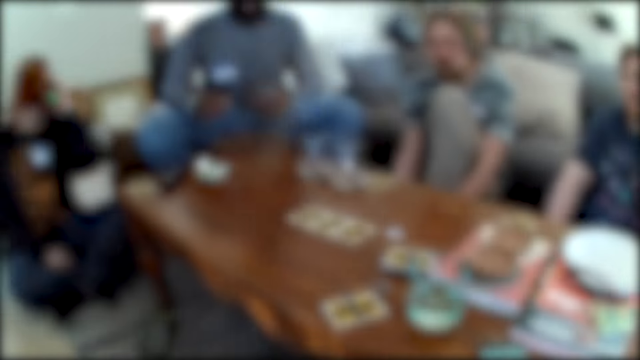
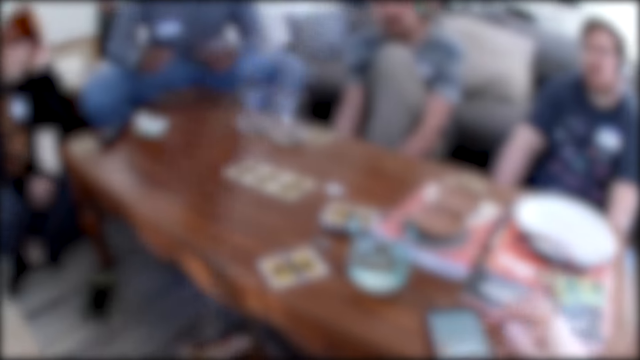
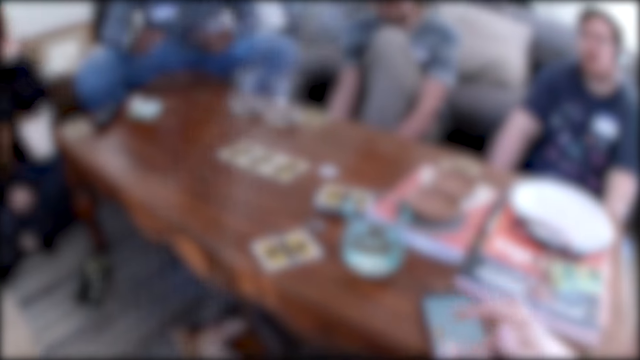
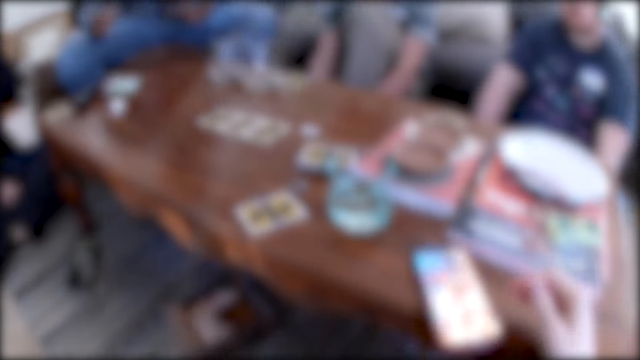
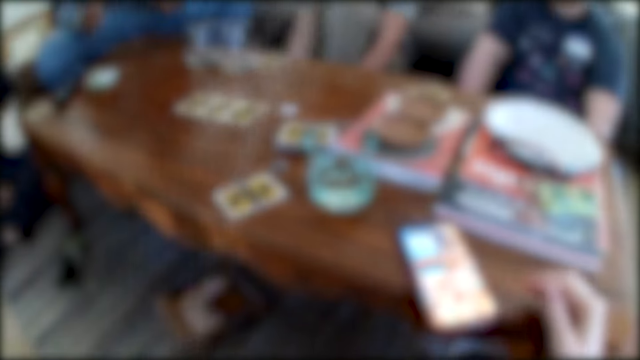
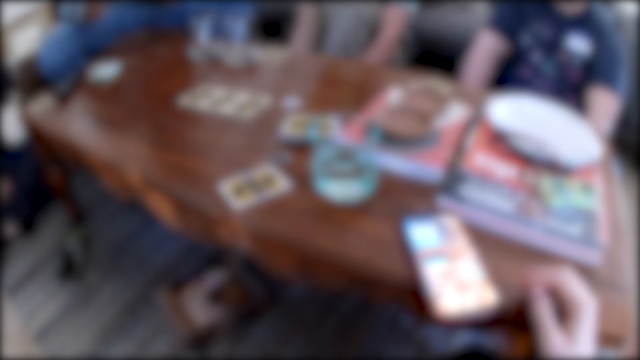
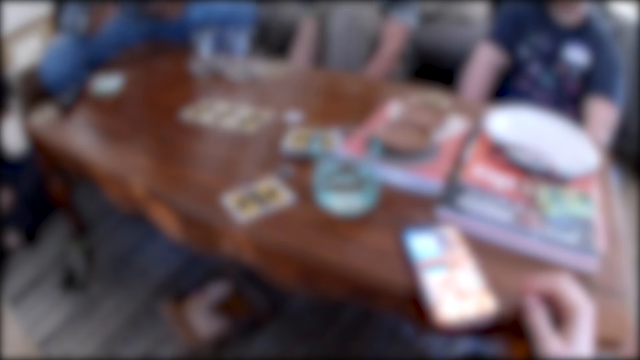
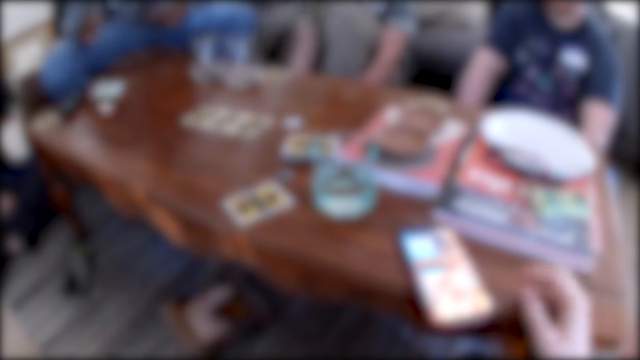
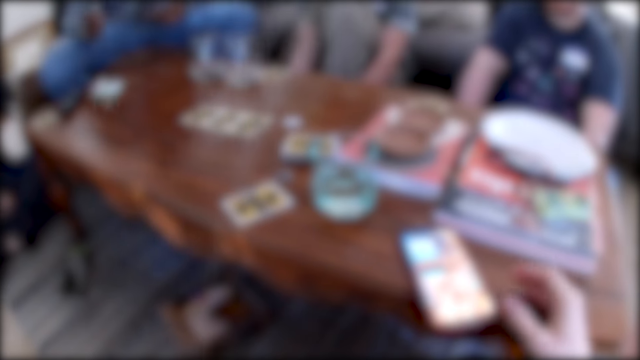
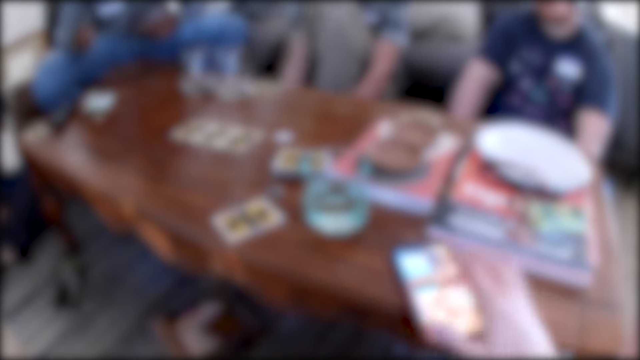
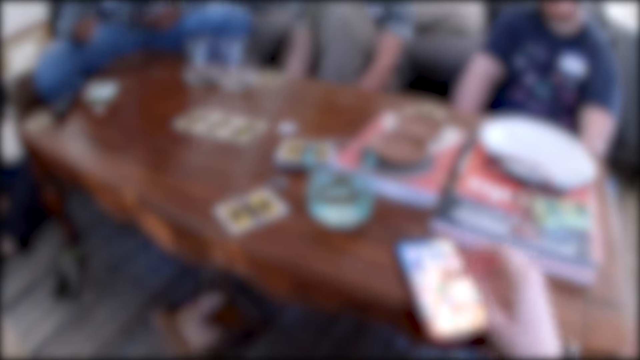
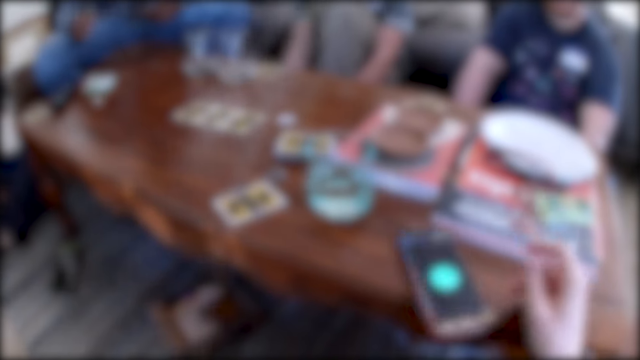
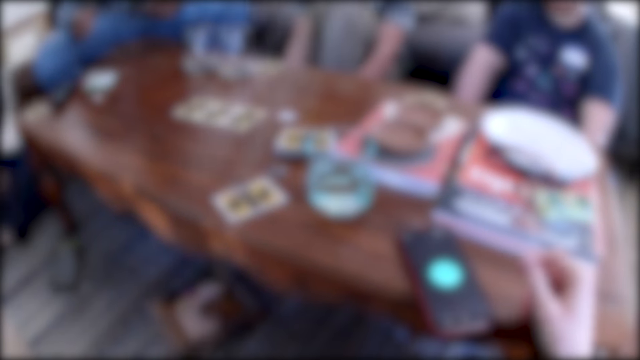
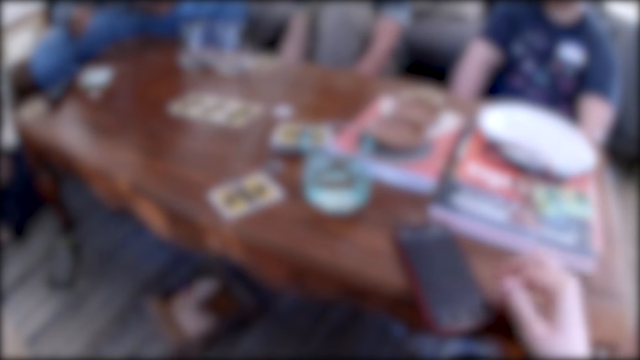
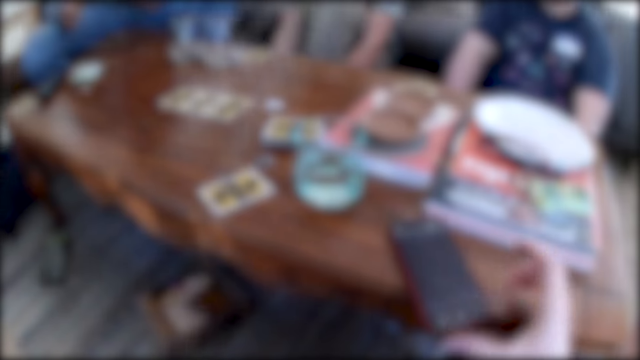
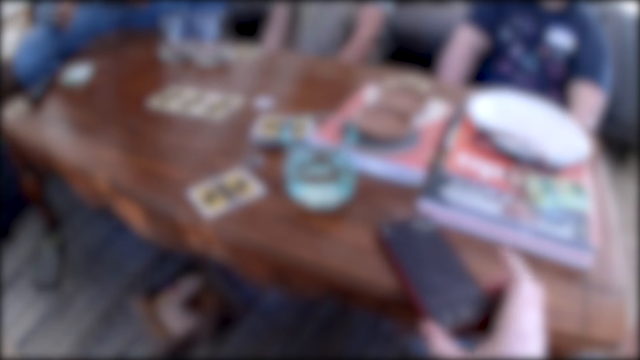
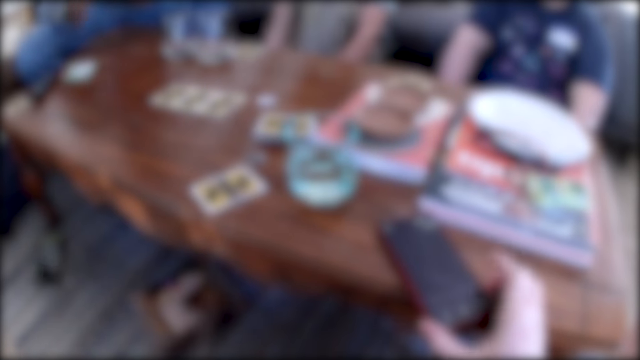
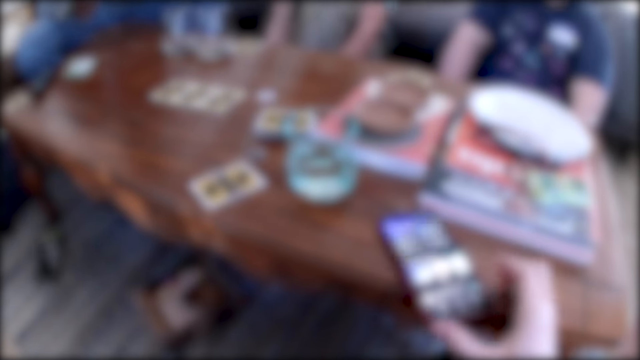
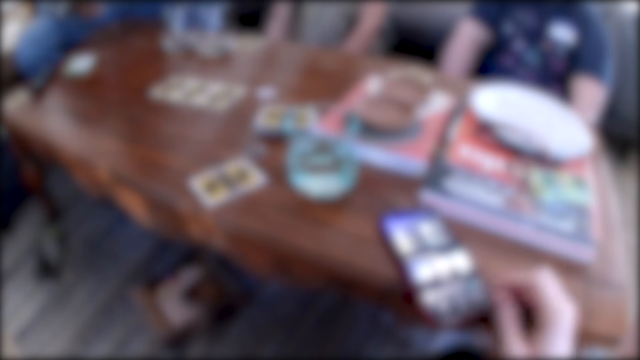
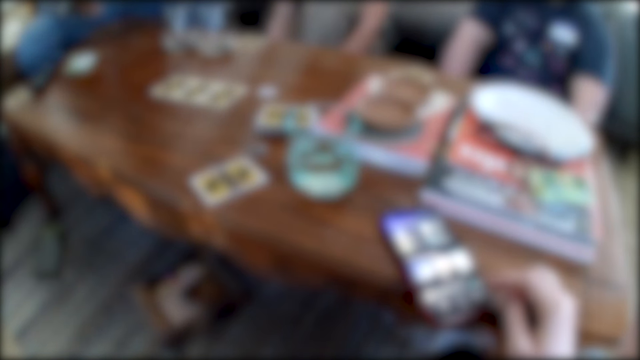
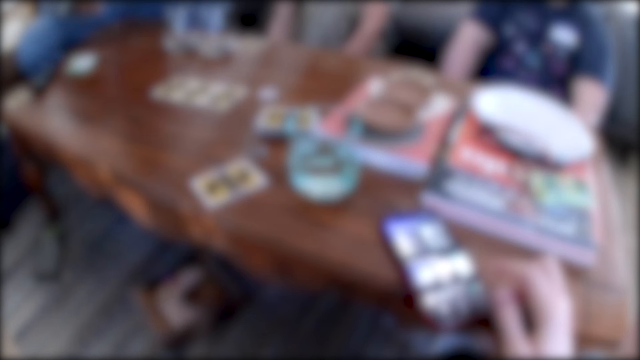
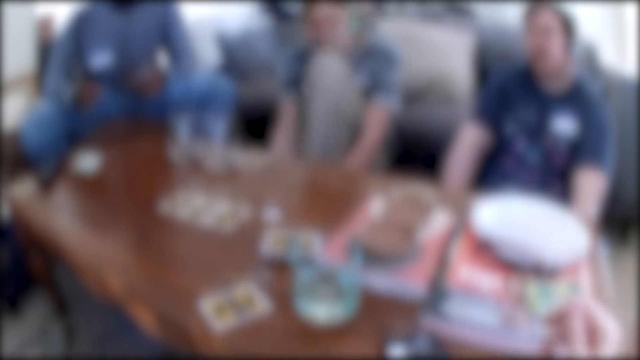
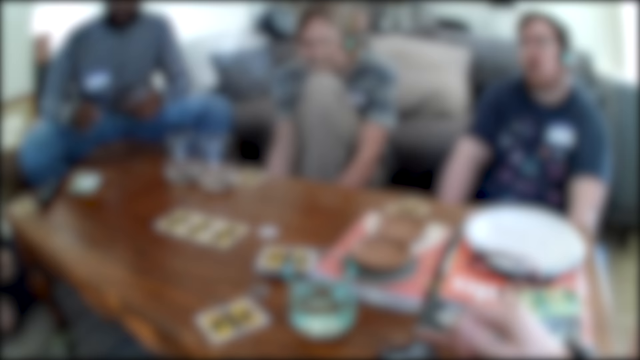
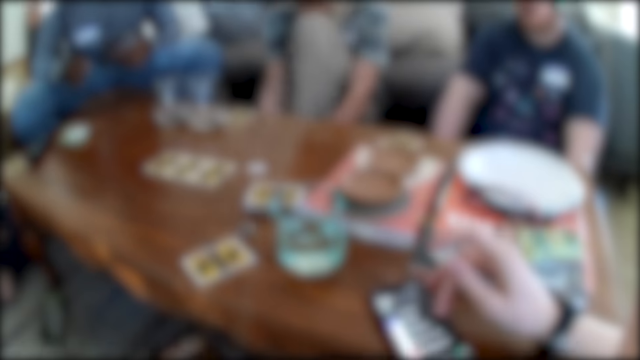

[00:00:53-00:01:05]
The camera wearer operates the phone, talking. They talk.

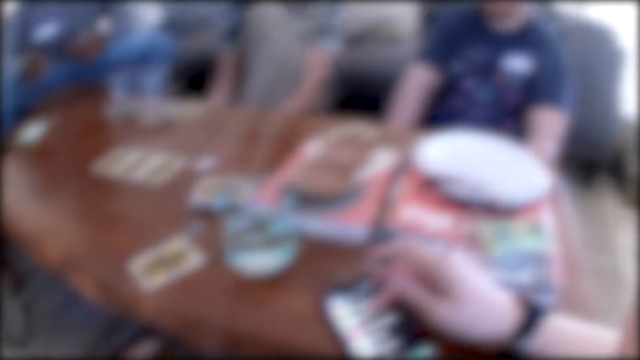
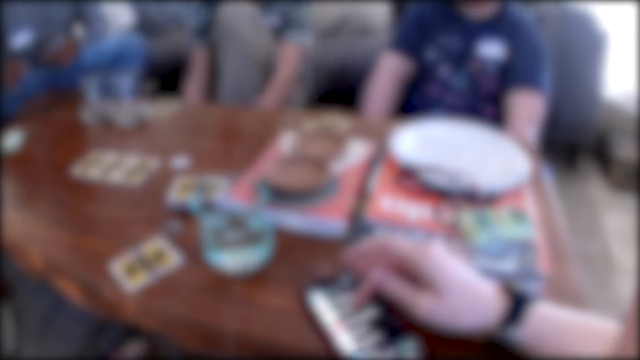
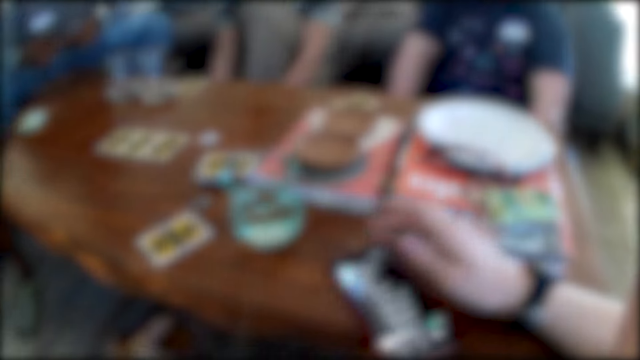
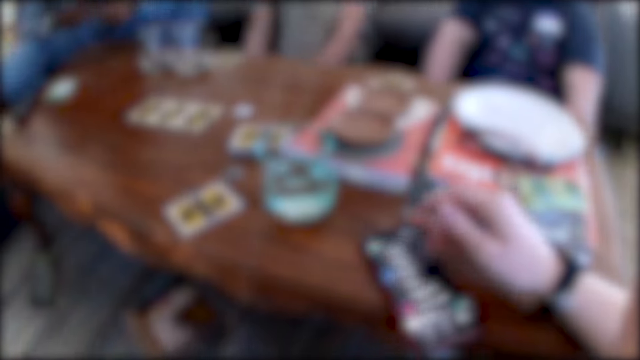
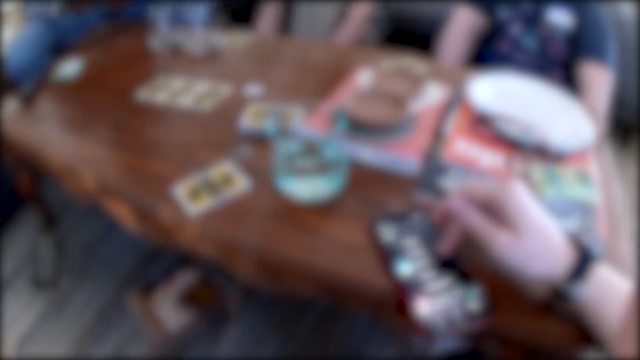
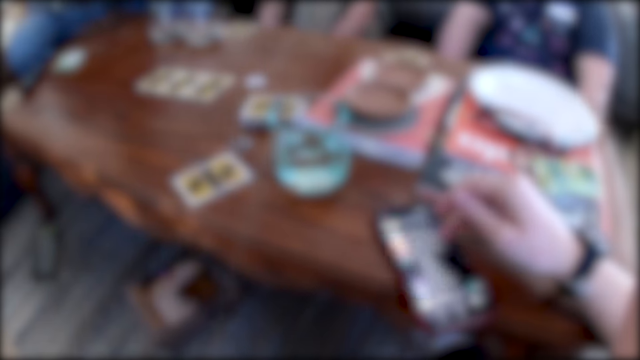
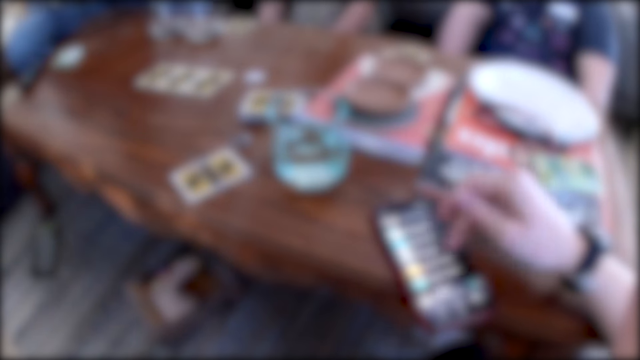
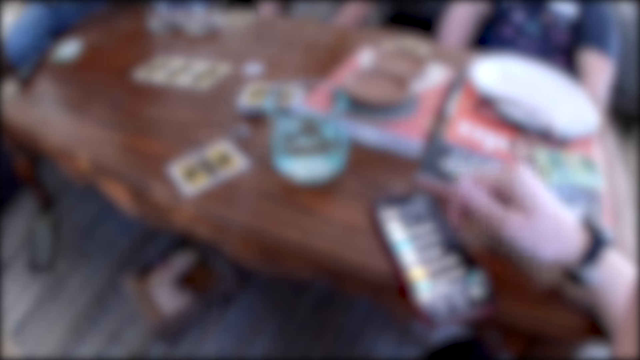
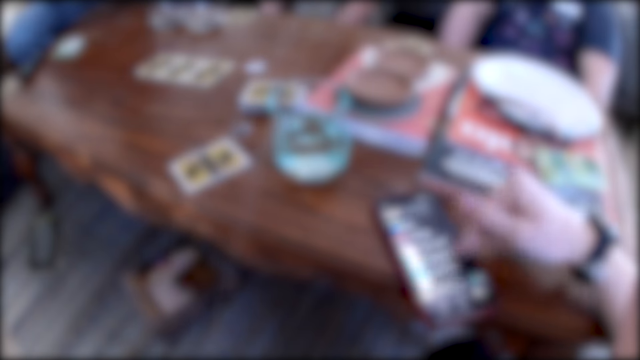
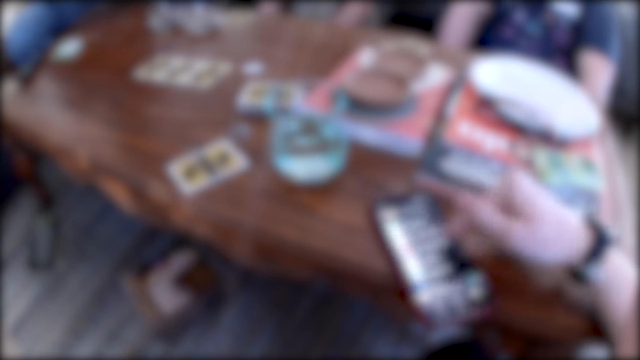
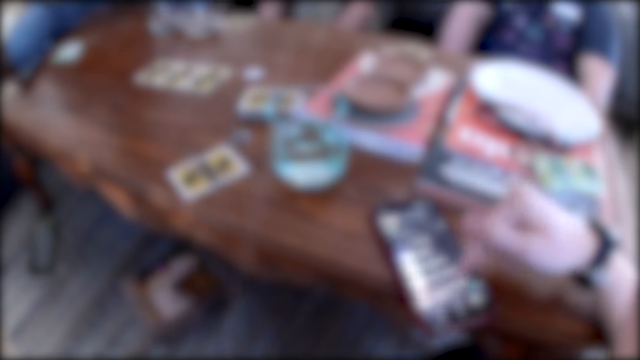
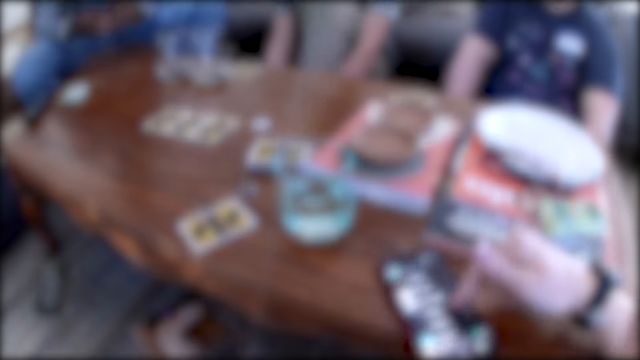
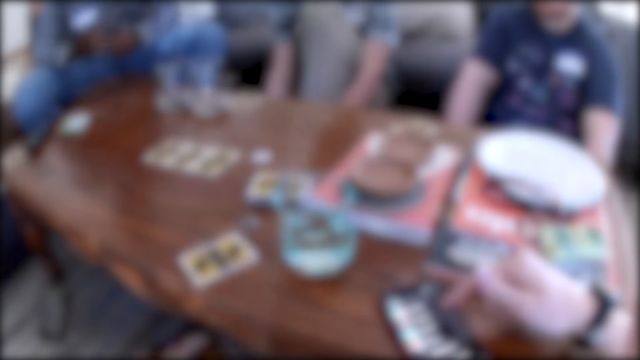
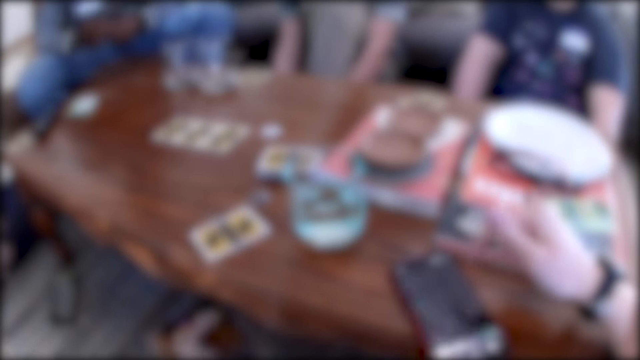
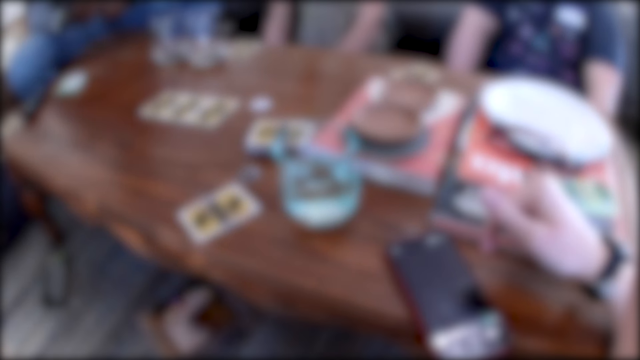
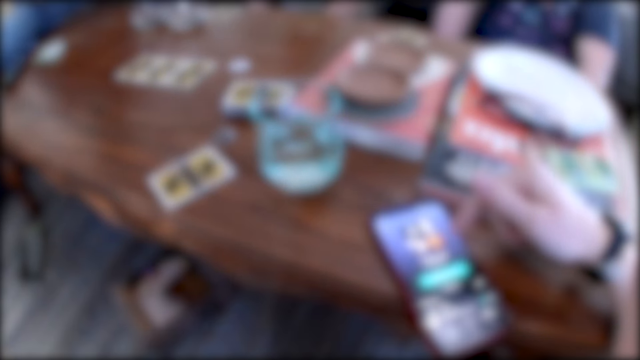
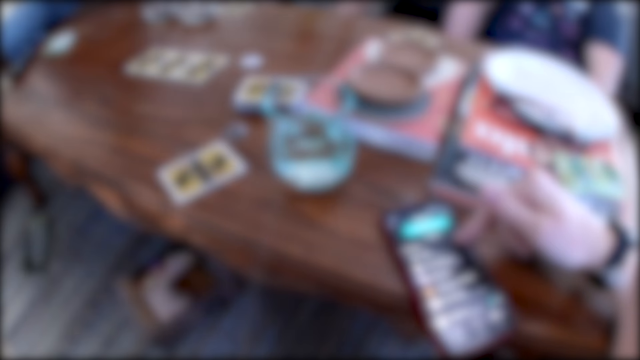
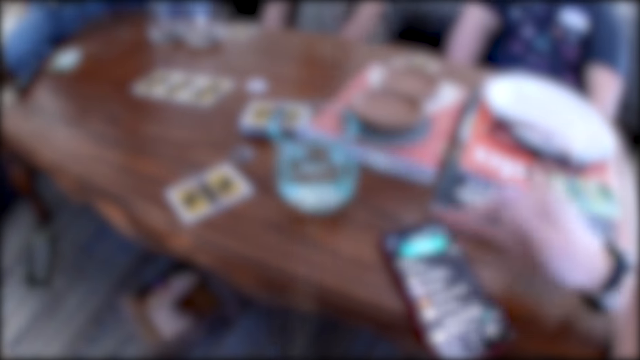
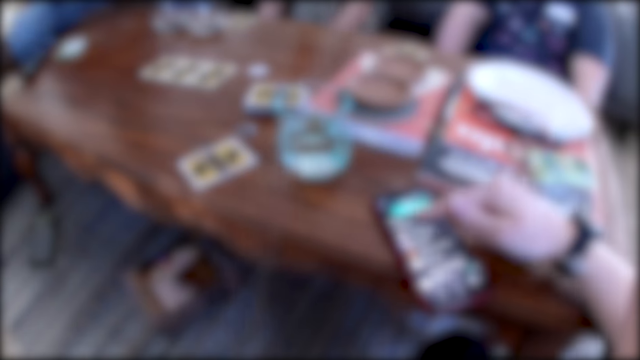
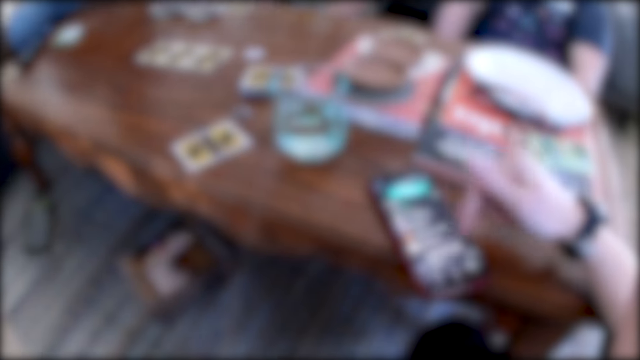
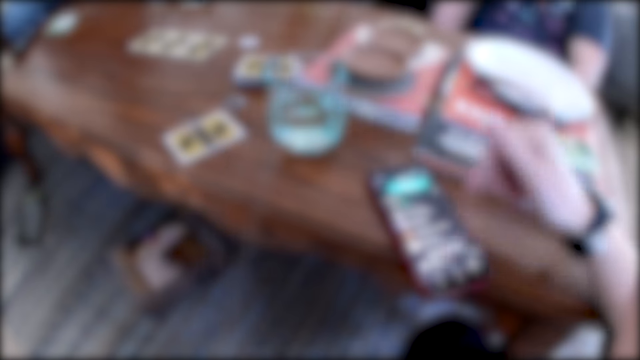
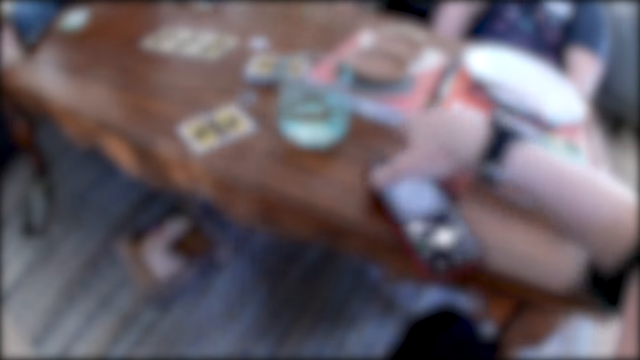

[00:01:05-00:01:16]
The camera wearer laughs. They scroll the phone. A person talks.
